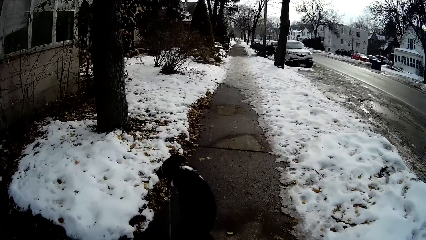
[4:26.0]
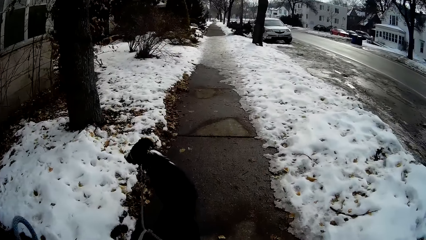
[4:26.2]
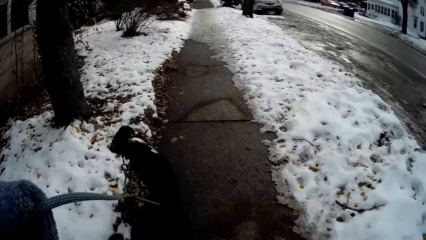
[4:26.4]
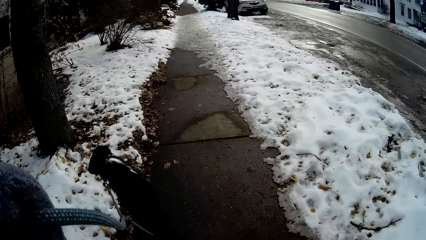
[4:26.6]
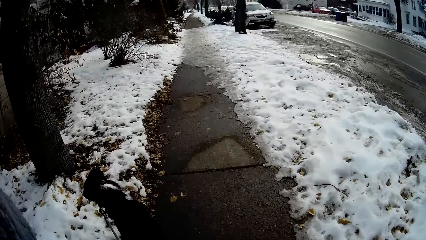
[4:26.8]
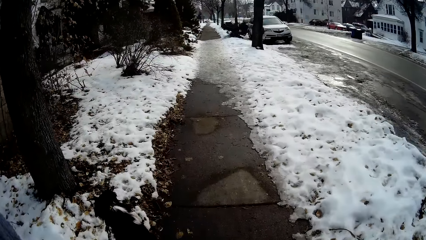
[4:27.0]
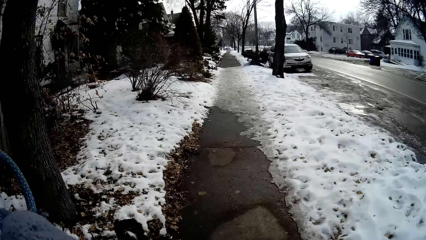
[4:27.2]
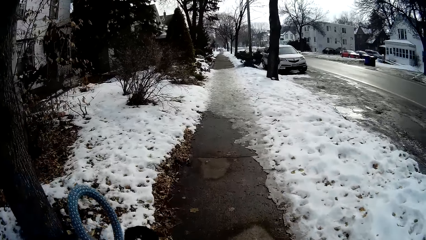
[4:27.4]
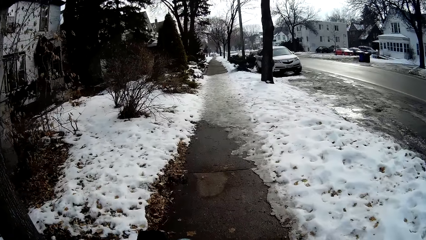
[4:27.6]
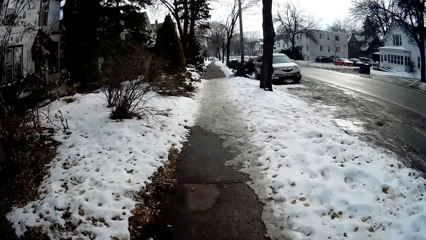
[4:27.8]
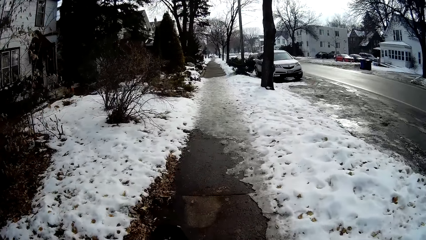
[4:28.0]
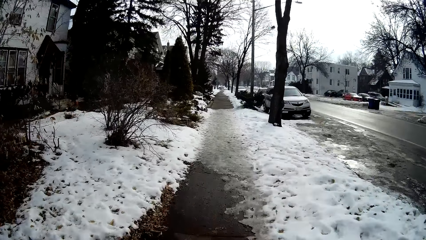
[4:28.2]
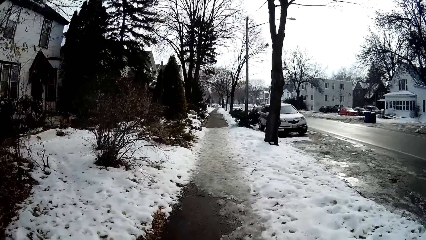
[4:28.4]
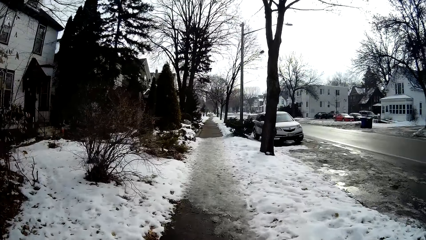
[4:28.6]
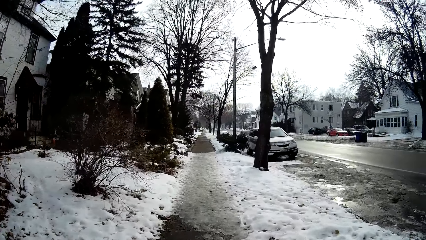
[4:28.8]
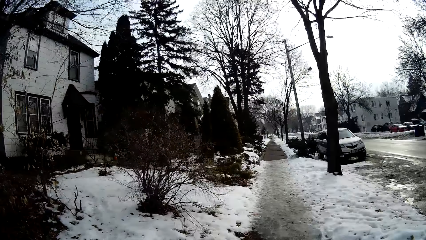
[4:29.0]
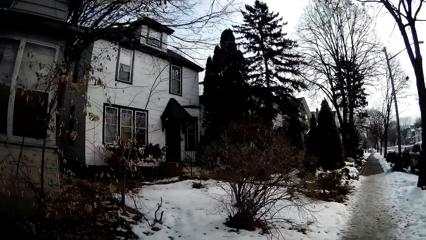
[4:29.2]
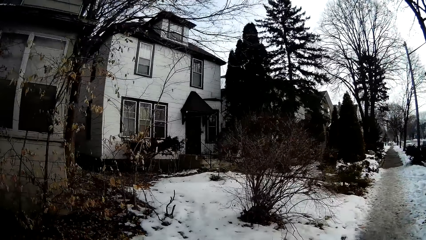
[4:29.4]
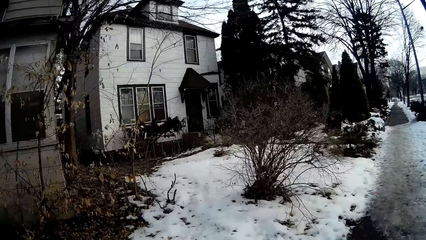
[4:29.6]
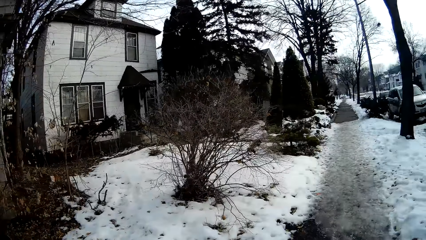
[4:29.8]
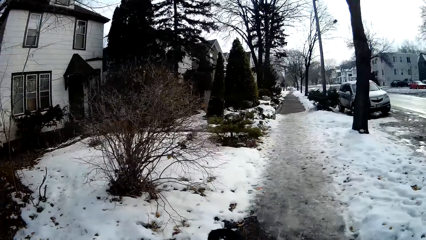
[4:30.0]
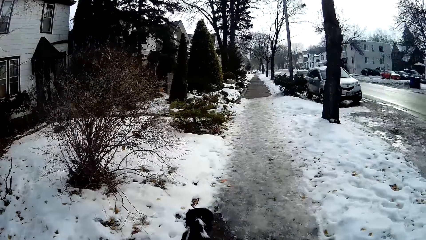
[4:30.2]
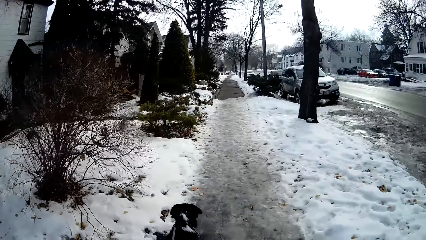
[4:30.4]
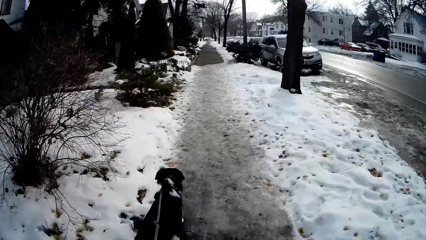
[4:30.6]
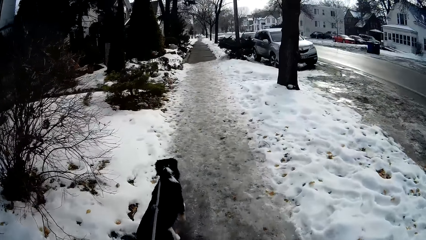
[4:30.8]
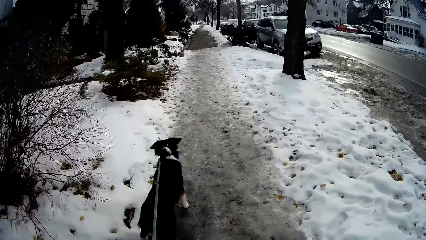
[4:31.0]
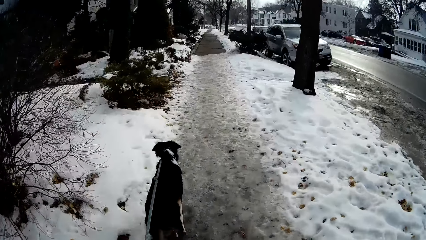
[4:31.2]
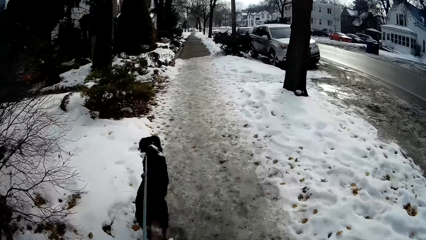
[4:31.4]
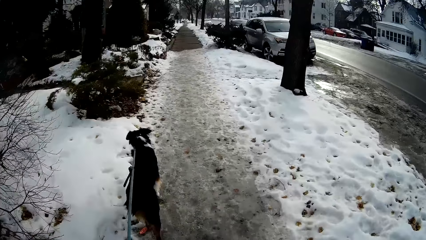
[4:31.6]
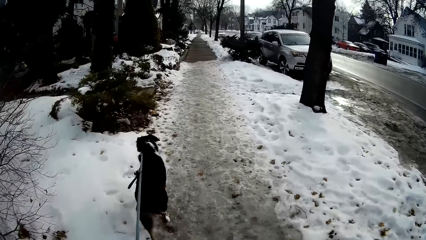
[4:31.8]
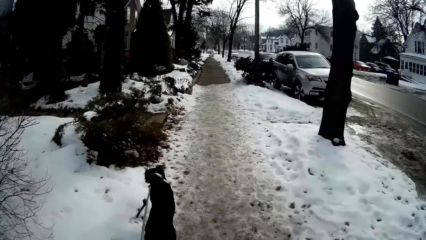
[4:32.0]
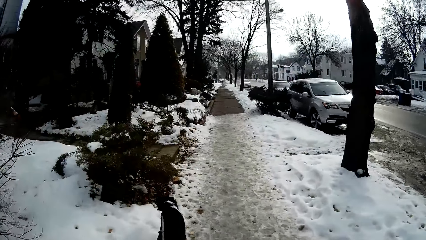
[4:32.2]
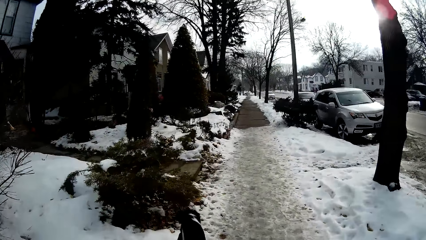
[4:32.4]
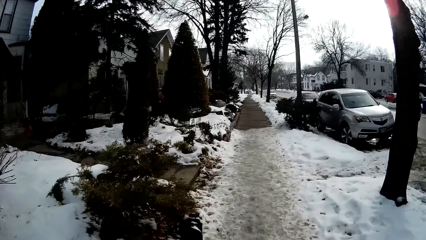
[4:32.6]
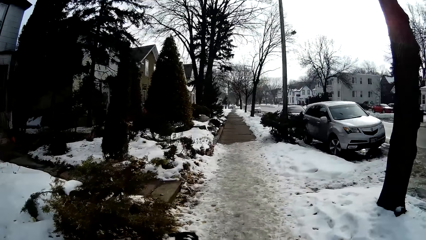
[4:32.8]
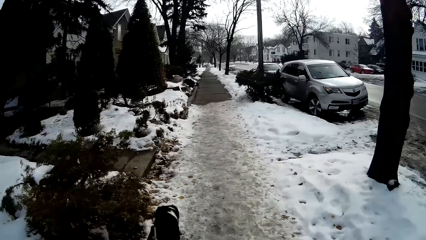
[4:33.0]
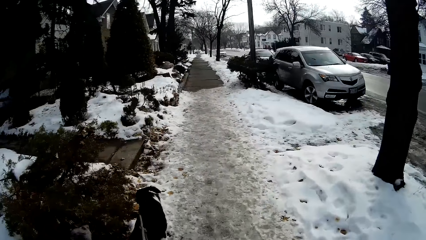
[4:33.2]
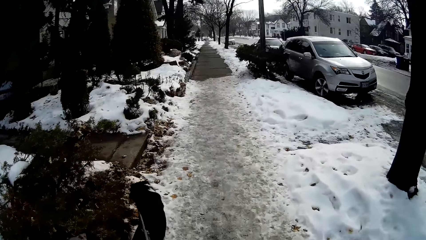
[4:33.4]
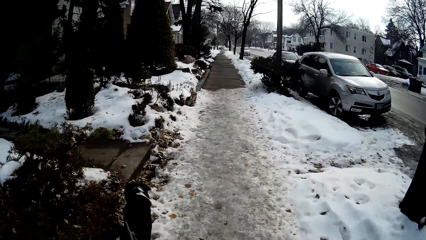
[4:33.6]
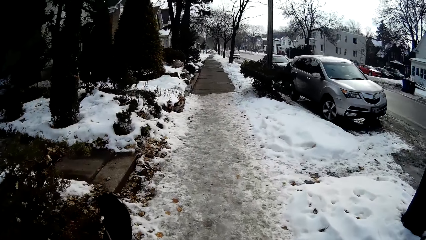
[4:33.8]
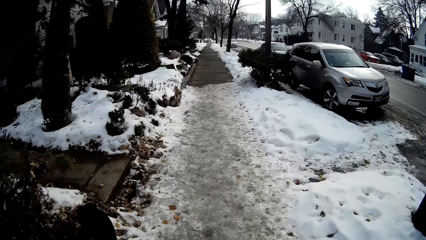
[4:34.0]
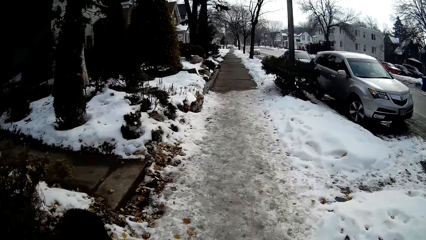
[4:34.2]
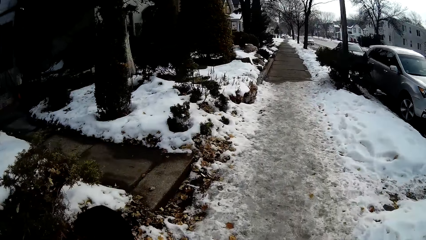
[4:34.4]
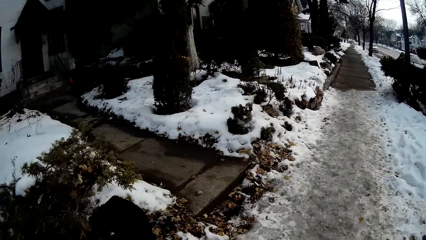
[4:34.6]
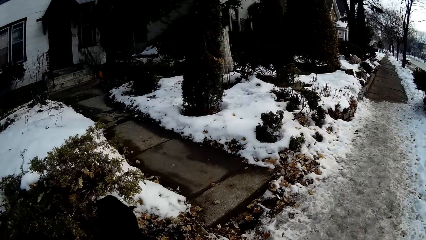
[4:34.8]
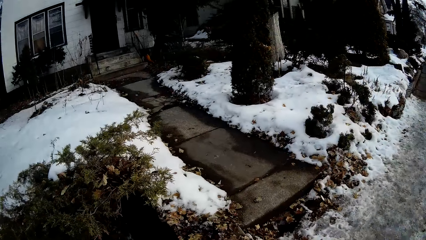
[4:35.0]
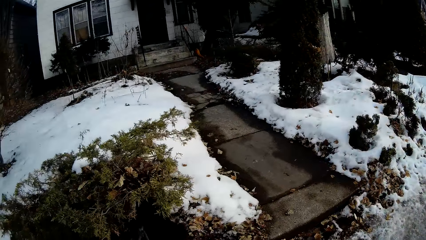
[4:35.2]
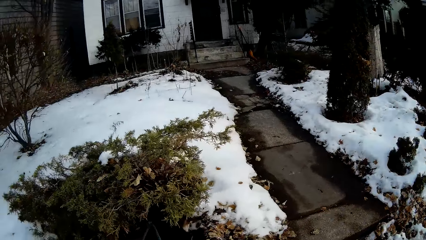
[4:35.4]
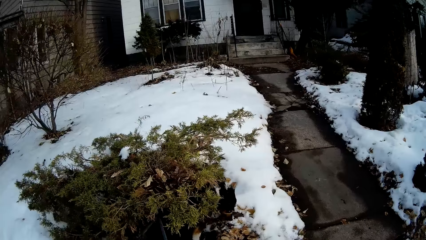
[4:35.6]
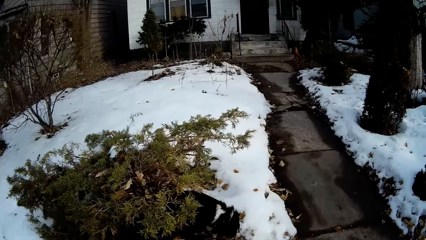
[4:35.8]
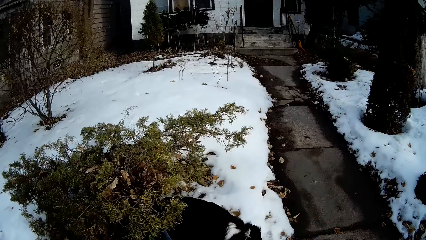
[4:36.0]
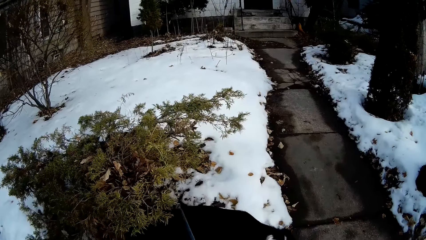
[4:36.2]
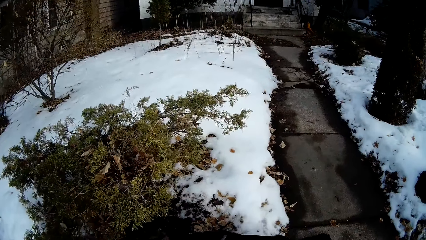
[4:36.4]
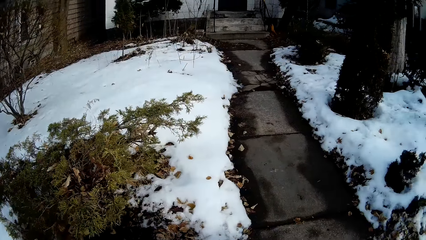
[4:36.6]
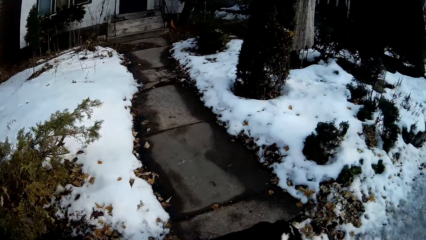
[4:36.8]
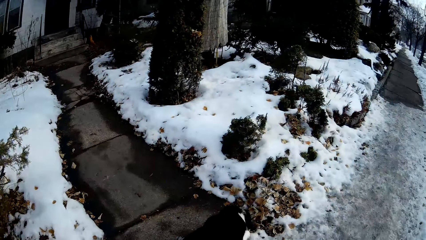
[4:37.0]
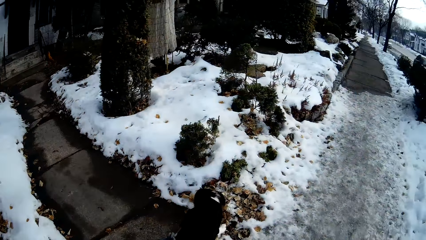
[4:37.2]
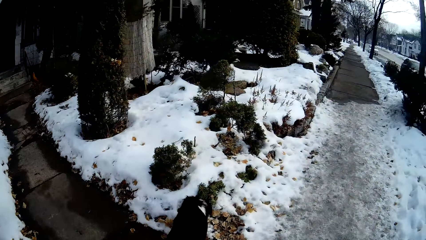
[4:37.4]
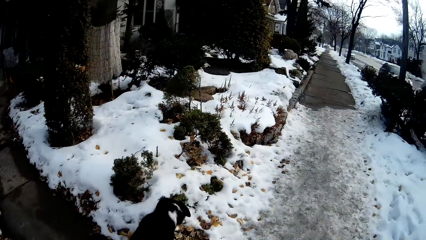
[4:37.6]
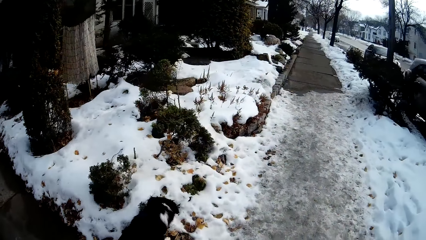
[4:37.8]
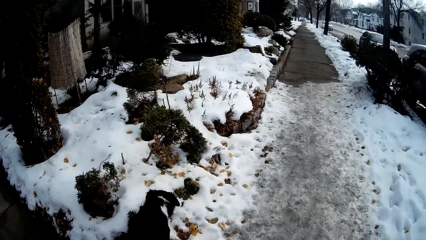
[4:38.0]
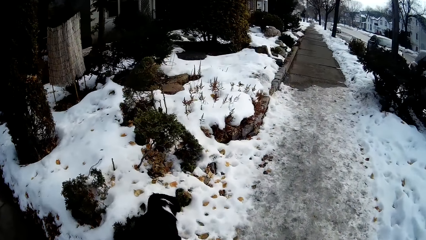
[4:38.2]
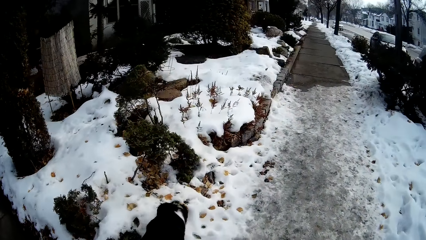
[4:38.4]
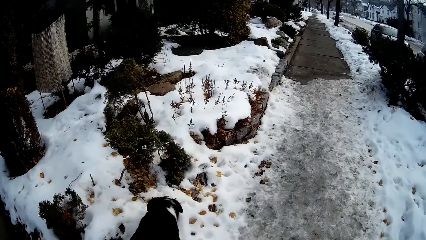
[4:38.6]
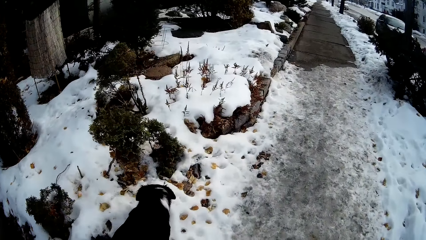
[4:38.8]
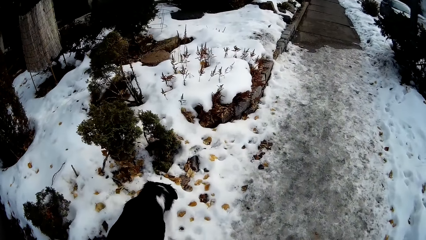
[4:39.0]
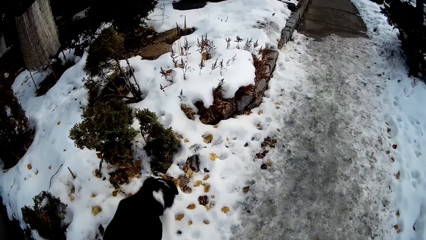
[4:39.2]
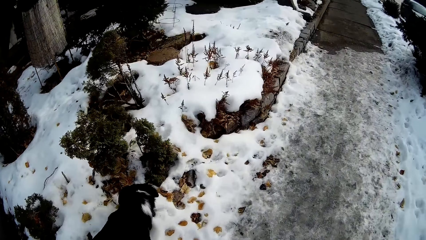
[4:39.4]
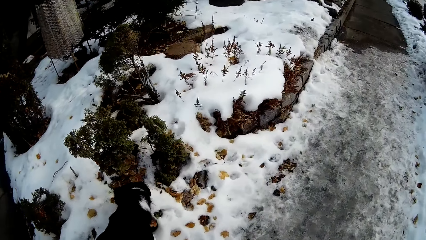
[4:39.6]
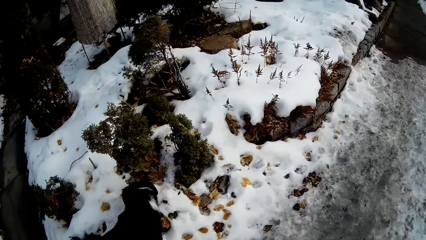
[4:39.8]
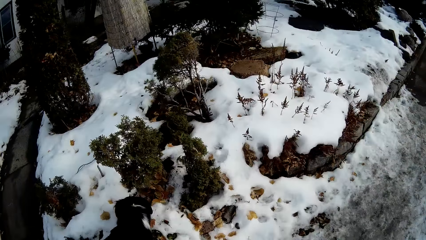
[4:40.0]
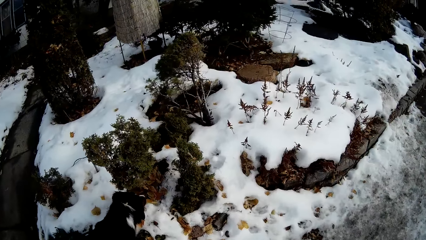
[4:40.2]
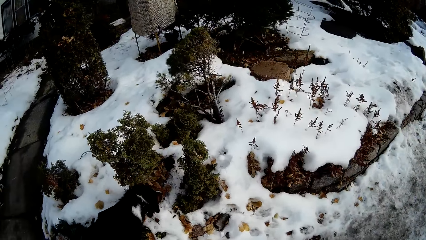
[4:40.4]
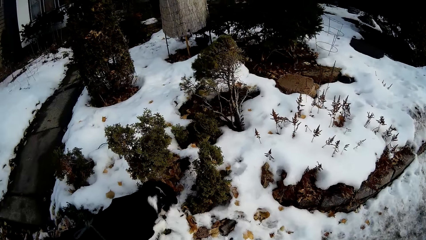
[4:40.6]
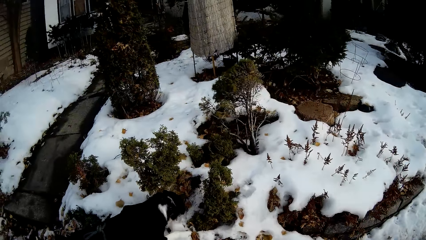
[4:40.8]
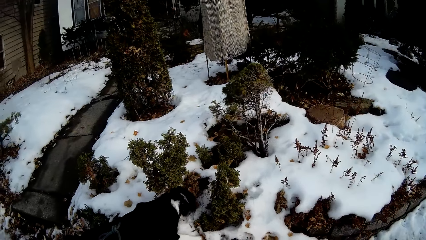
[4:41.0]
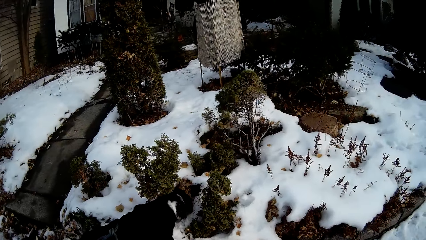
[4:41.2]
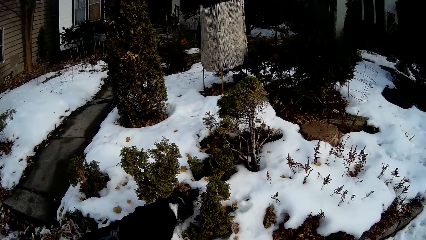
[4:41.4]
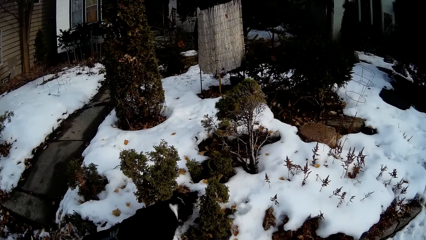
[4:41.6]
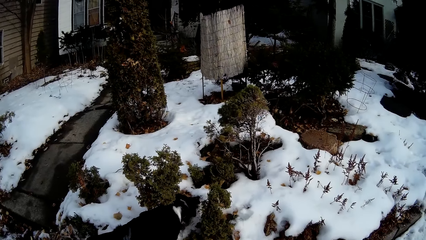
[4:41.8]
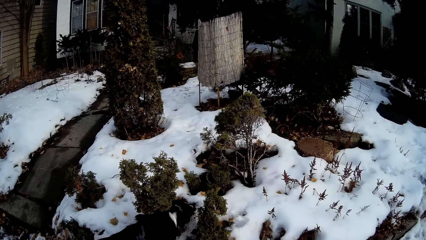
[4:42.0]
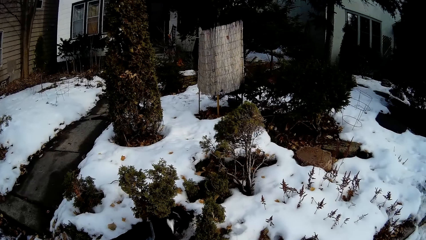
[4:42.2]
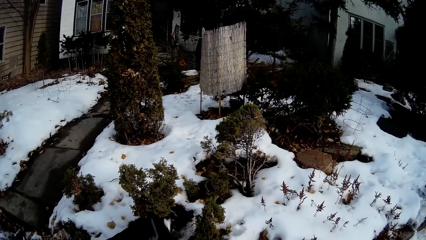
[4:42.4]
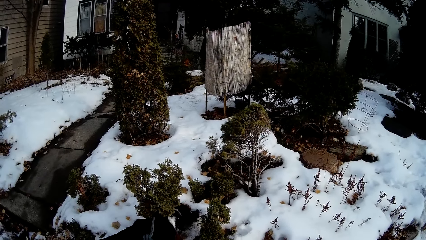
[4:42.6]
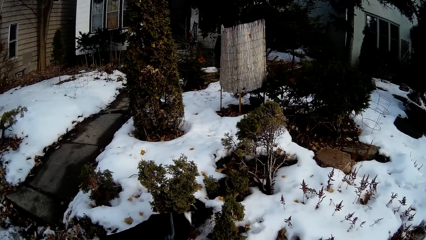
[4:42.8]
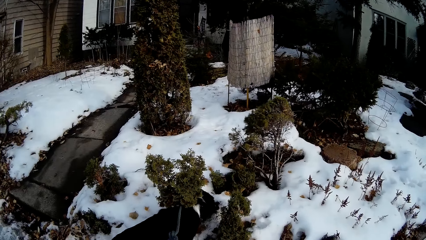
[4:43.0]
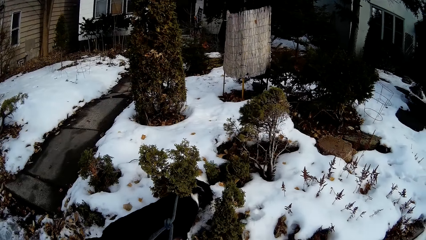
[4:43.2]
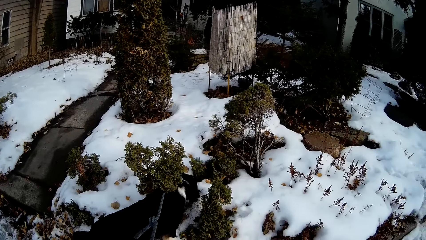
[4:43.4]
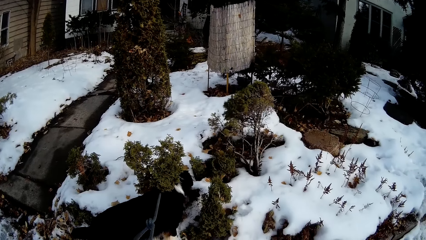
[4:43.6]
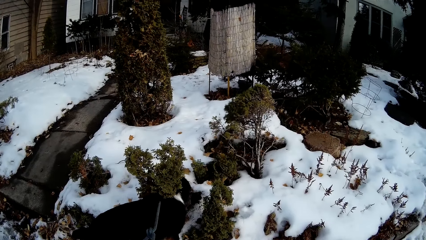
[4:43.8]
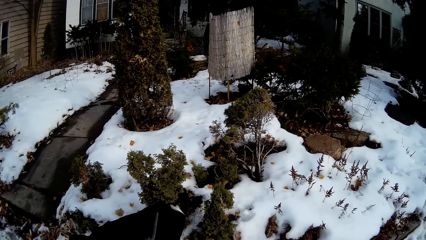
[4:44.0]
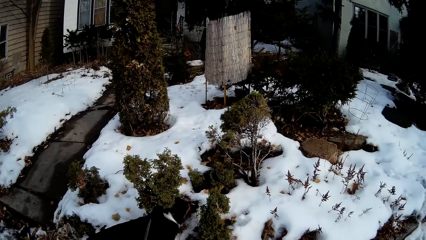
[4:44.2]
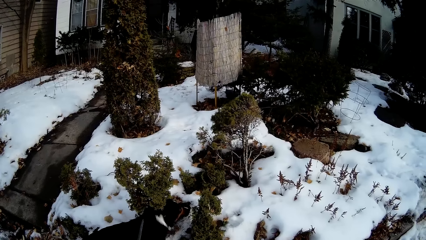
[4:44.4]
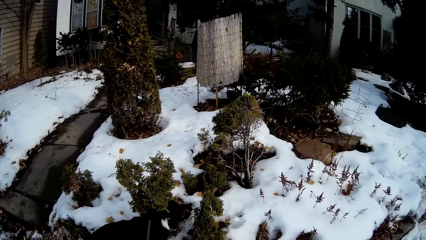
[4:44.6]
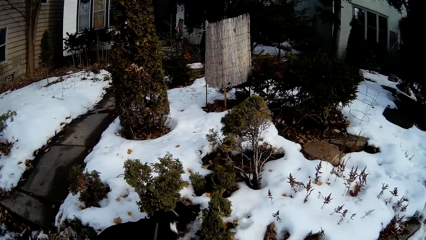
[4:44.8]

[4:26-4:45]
The camera wearer walks on the sidewalk. They walk the dog on the snow. They control the movement of the dog. They stand on the snow.
